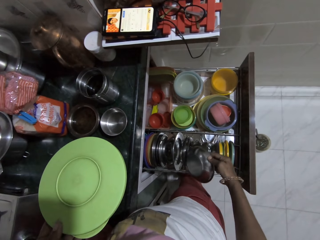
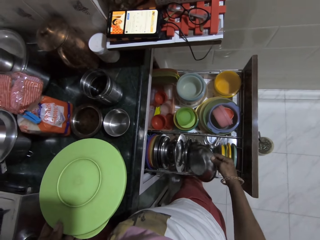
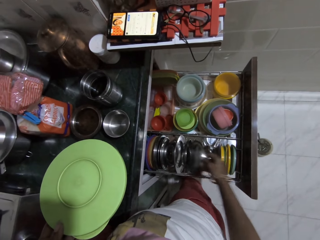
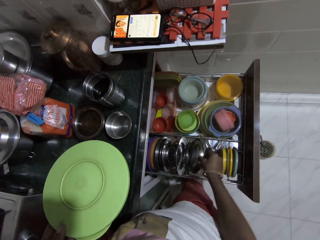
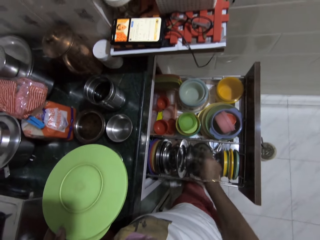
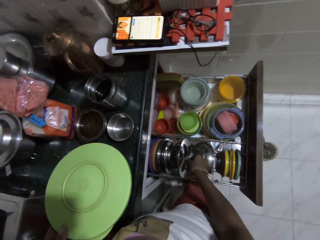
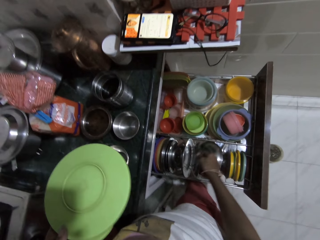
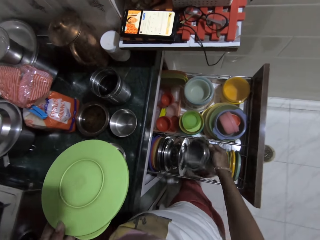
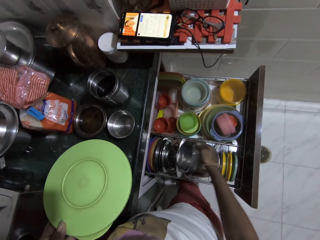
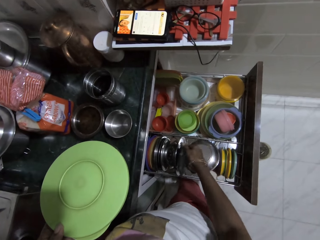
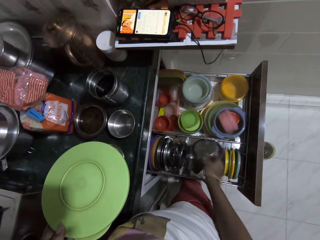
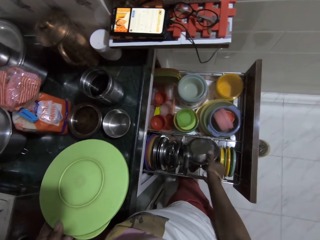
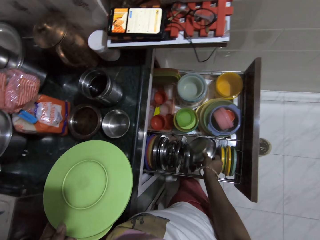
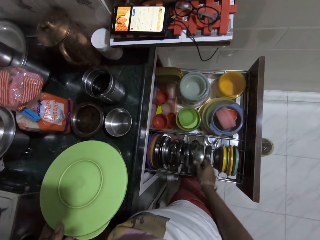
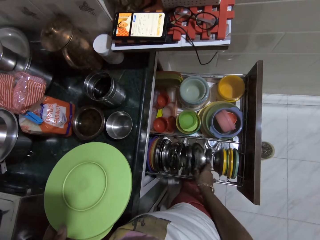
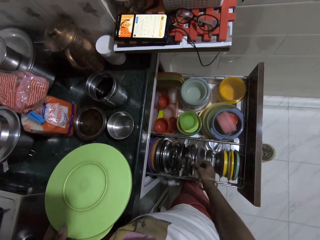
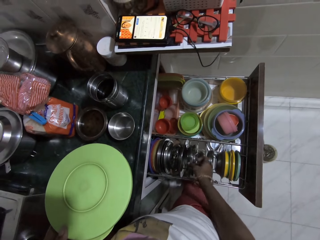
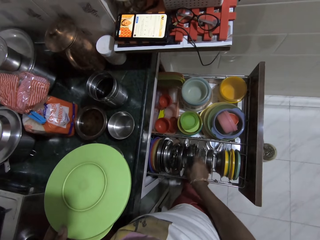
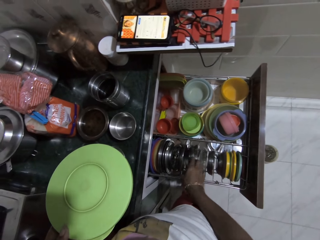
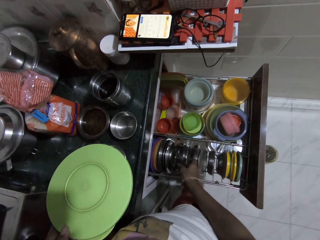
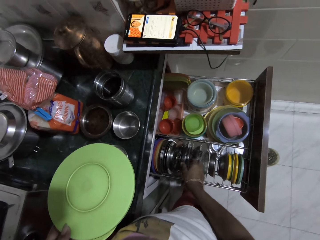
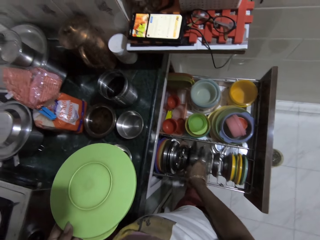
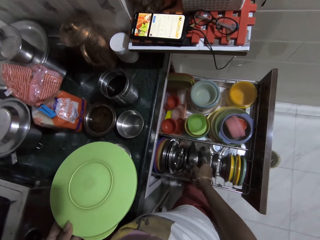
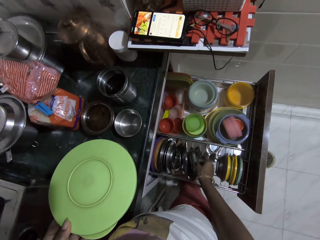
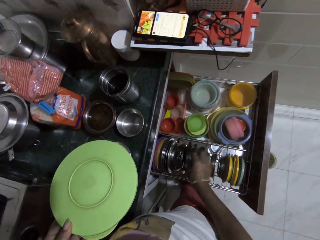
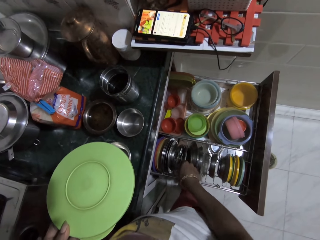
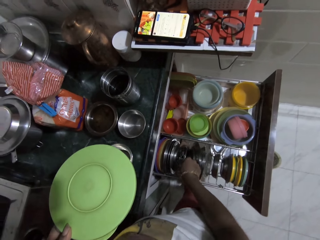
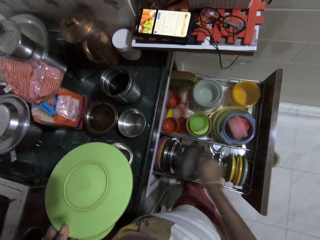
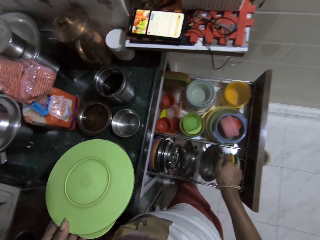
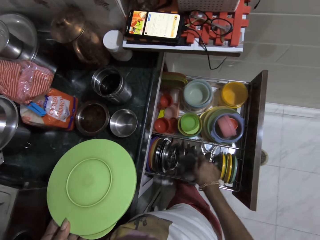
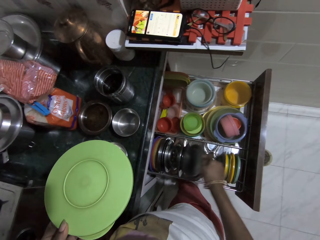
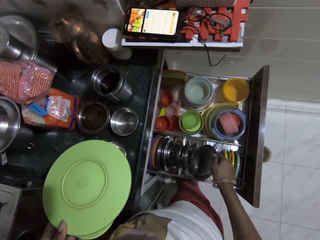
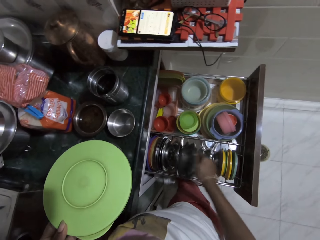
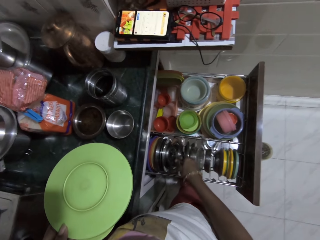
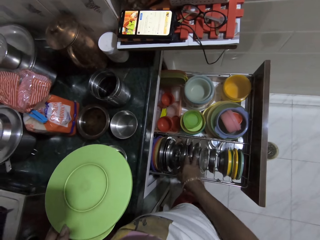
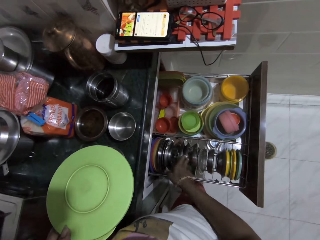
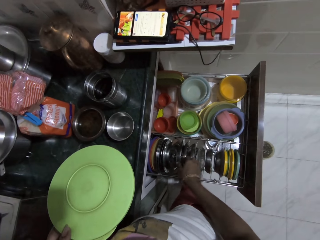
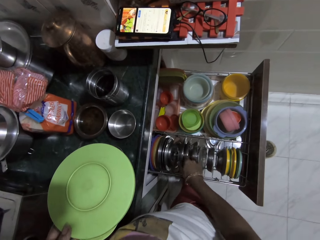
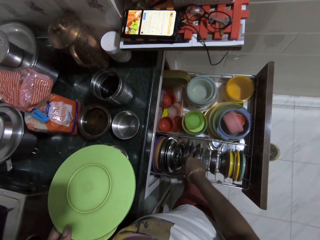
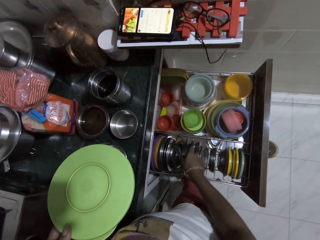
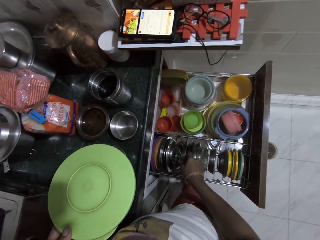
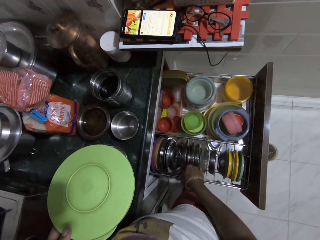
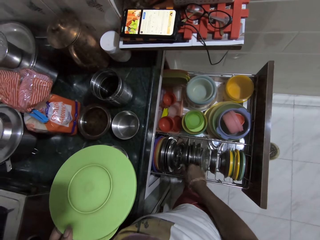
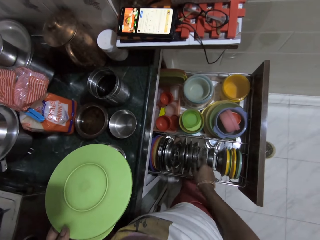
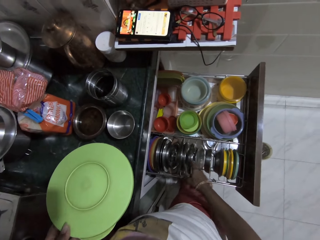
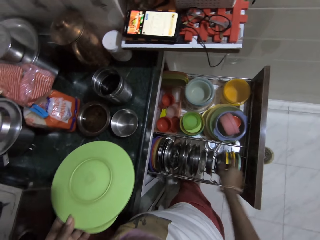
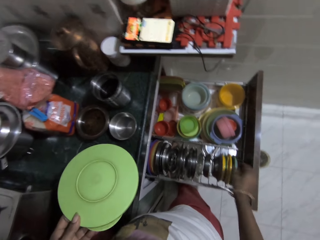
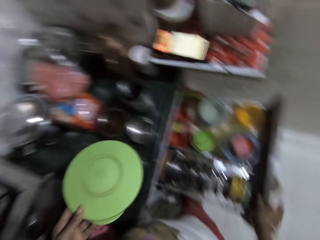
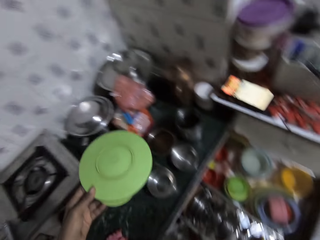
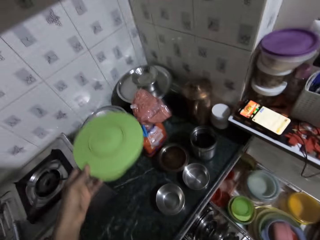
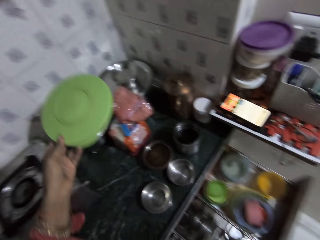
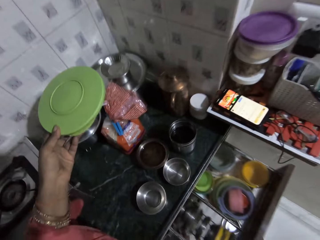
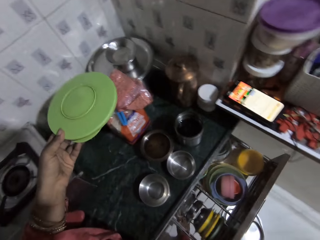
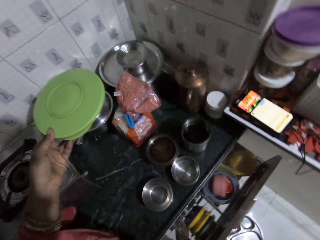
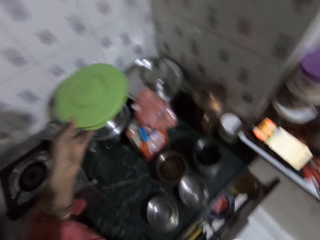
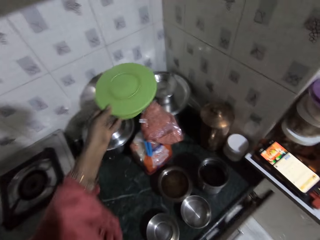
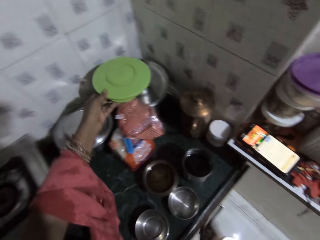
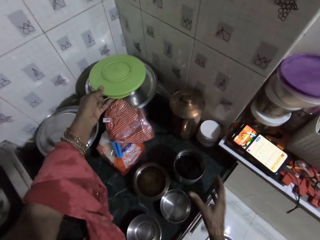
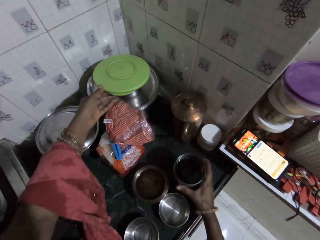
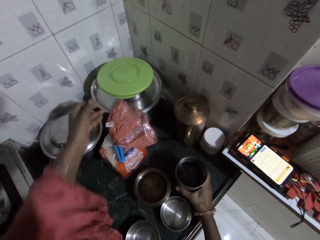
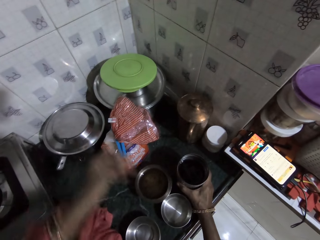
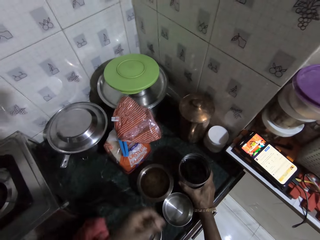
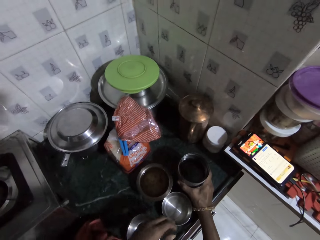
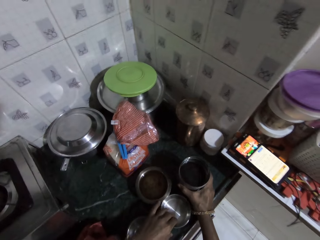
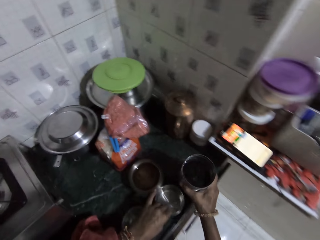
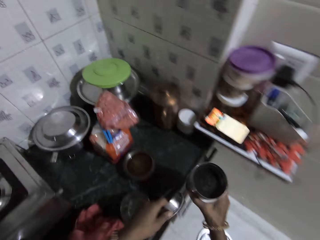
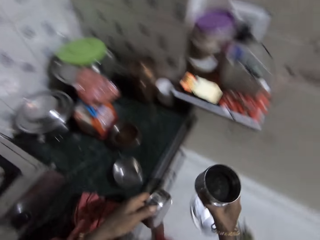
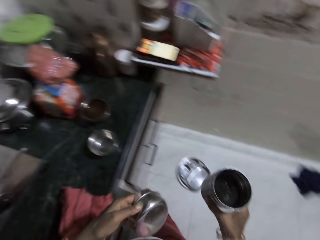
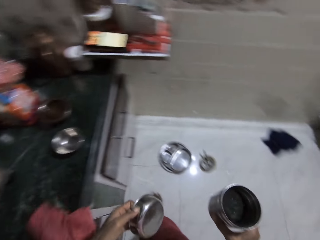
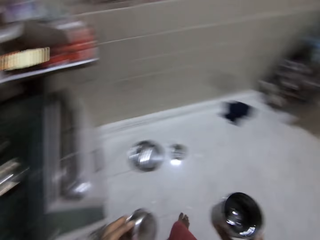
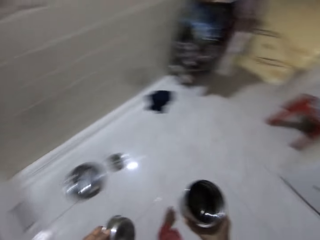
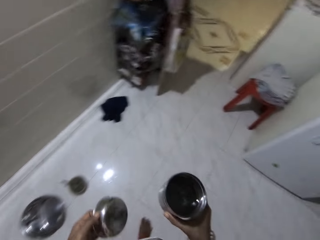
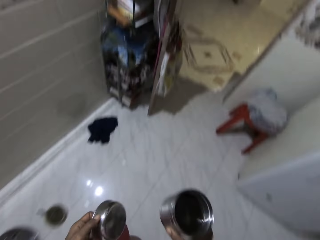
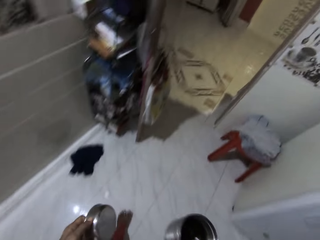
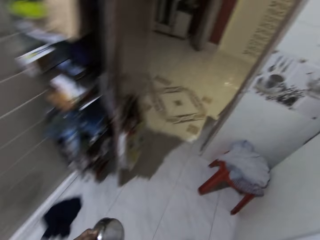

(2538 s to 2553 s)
The camera wearer drops the plate on a plate in the plate rack with her right hand. She picks a plate from the plate rack with her right hand. She drops the plate in the plate rack with her right hand. She moves the plate into the plate rack with her right hand. She sorts through the plates in the plate rack with her right hand. She touches plates. She picks a plate from the plate rack with her right hand. She hits a plate in the plate rack with the plate in her right hand. She drops the plate in the plate rack with her right hand. She touches the plates in the plate rack with her right hand. She closes the plate rack with her right hand. She drops the lid on the plate on the tray with her left hand. She picks a cup of juice from the slab with her right hand. She drops the plate. She picks a plate or dish from the slab with her left hand.

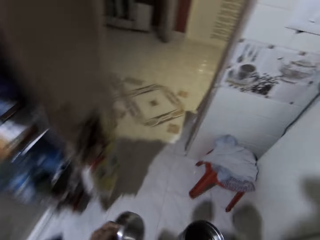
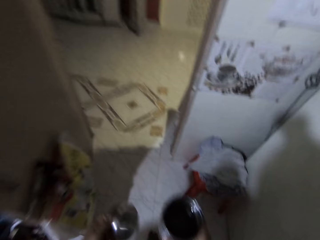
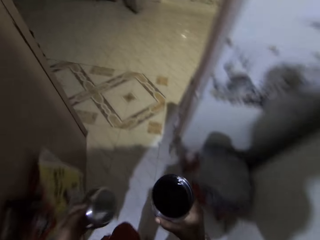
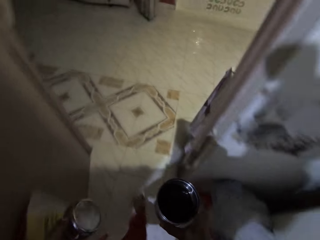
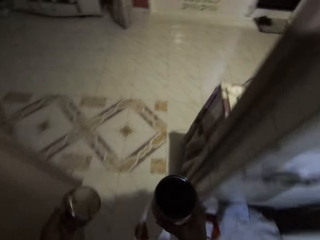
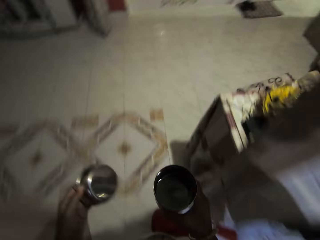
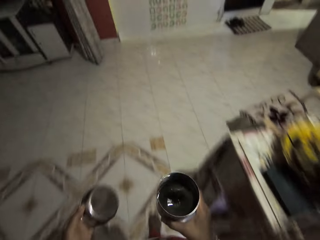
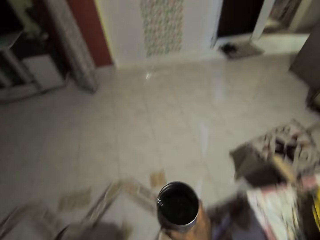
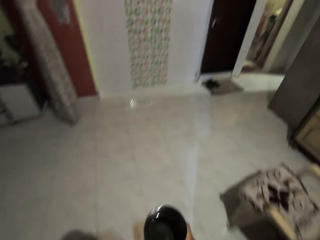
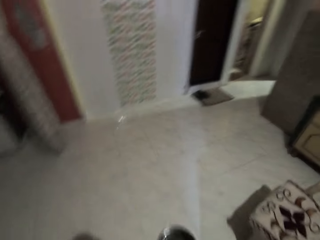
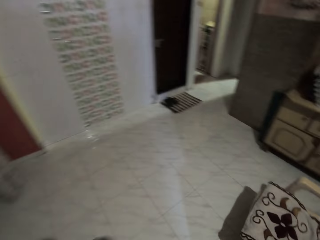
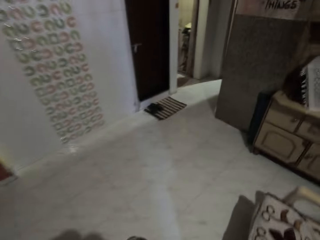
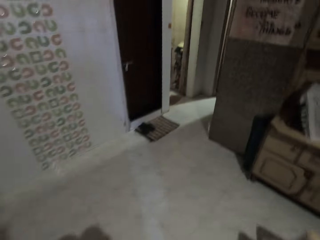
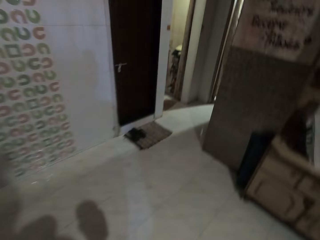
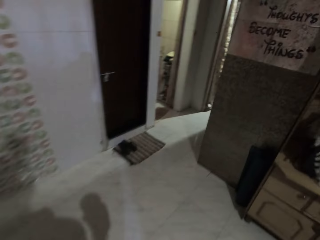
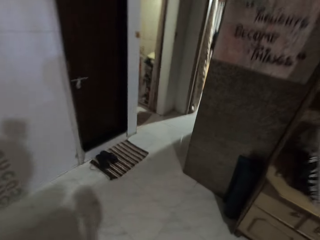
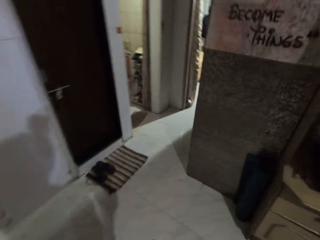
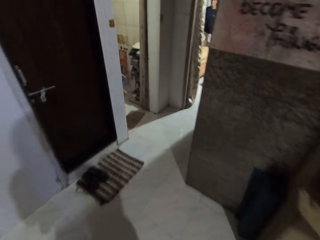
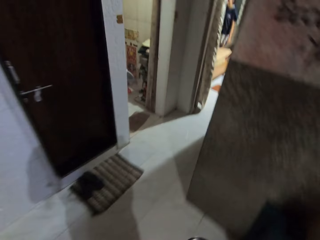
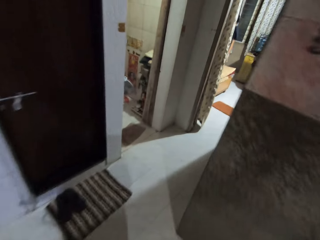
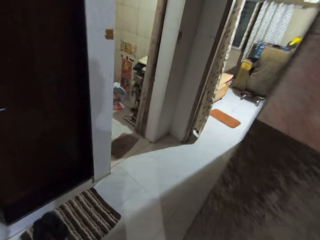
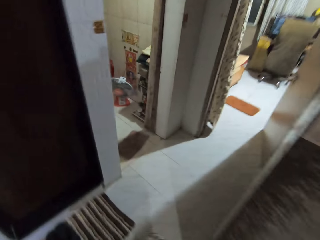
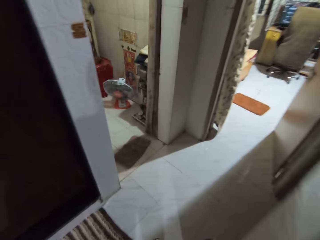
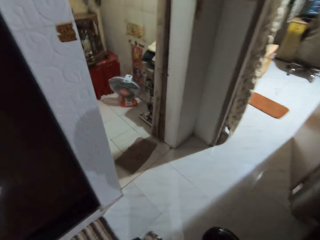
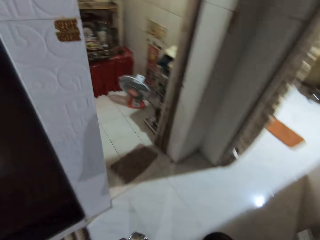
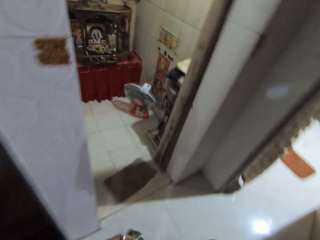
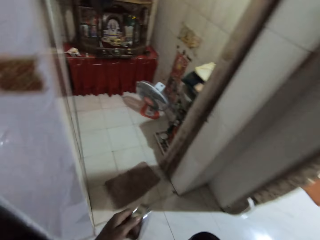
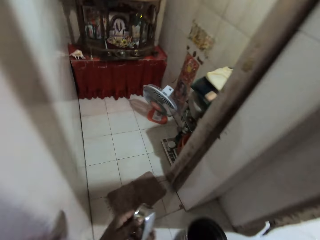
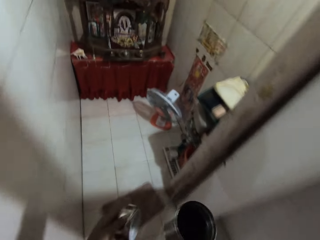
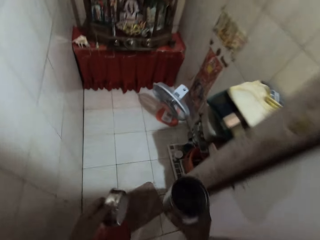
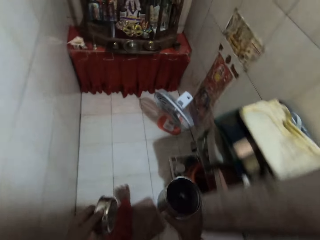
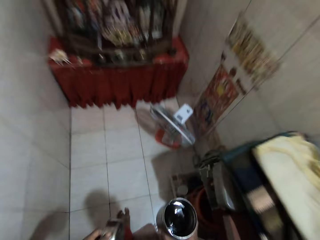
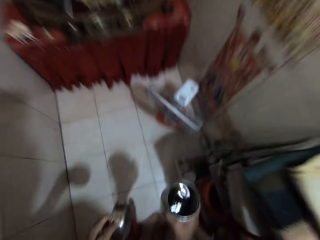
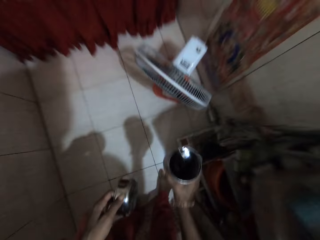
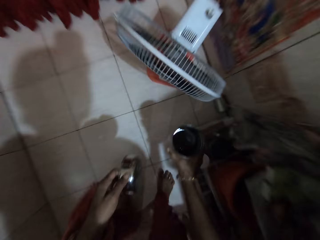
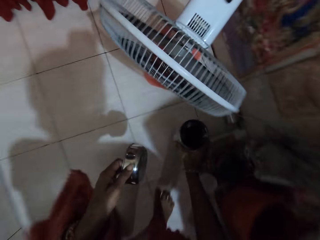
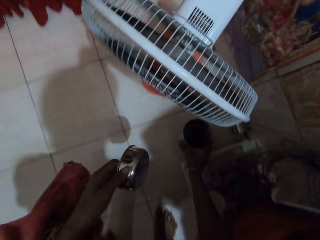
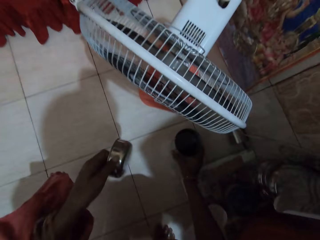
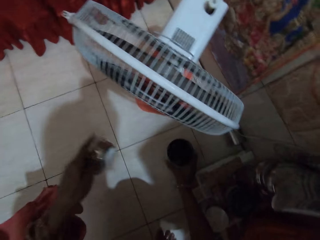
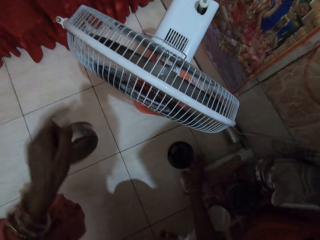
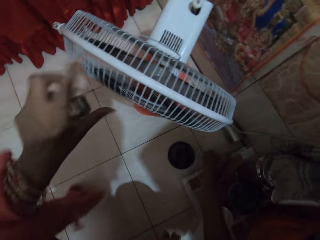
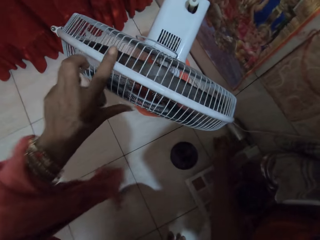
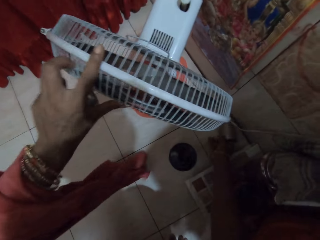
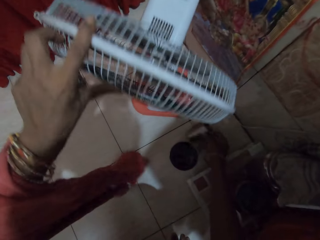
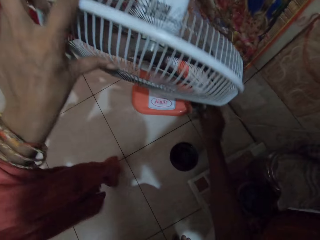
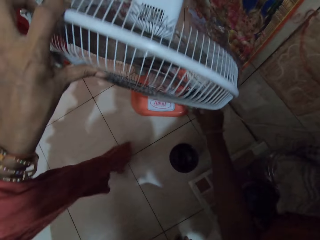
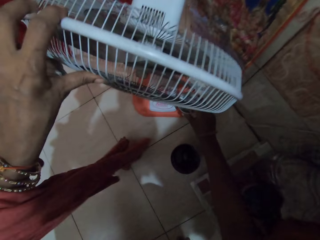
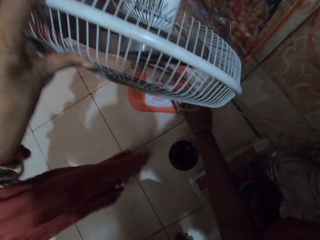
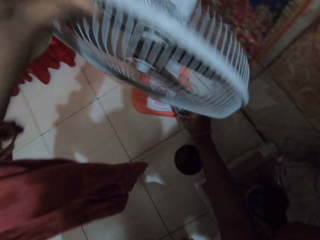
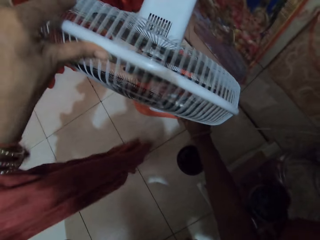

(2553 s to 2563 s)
The camera wearer walks. She drops the cup of juice on the floor with her right hand. She adjusts the head of a standing fan with her left hand. She drops the dish. She picks the cup from the floor with her right hand. She places the cup on the standing base with her right hand.
